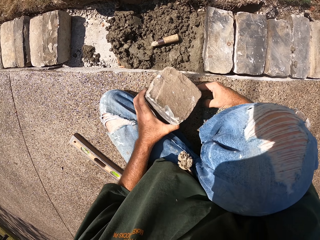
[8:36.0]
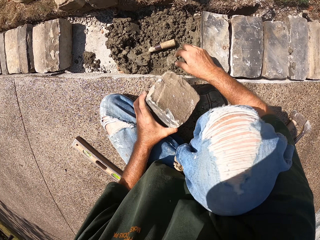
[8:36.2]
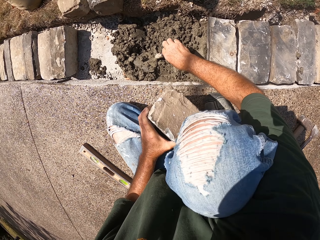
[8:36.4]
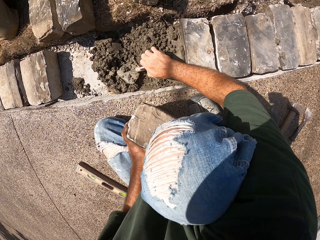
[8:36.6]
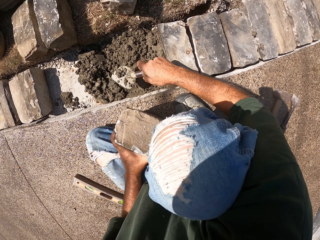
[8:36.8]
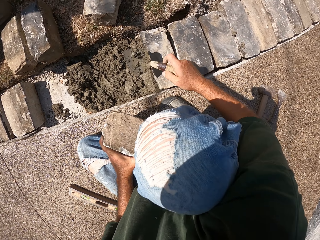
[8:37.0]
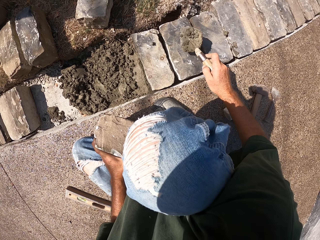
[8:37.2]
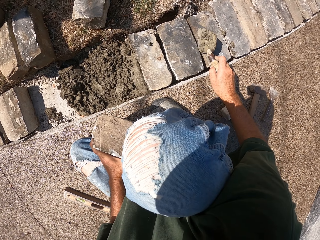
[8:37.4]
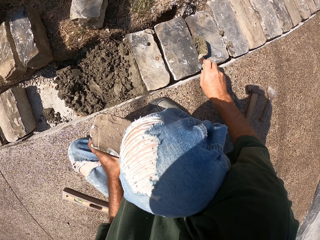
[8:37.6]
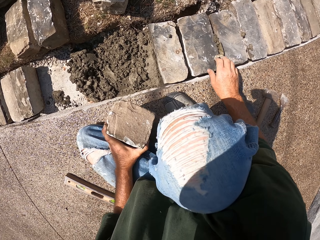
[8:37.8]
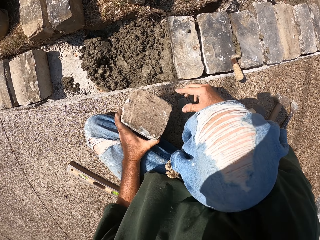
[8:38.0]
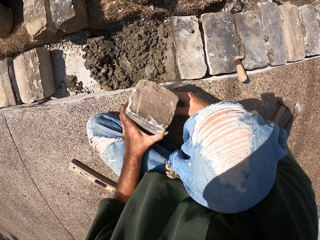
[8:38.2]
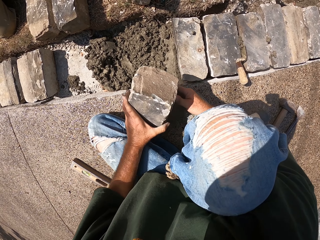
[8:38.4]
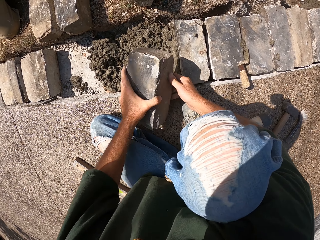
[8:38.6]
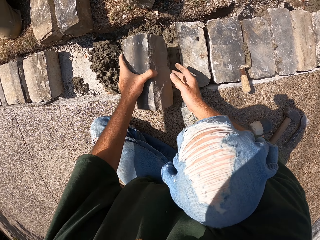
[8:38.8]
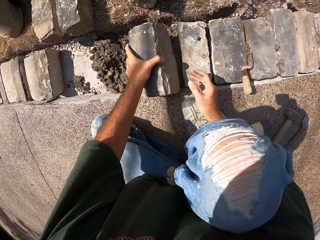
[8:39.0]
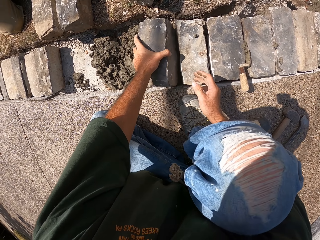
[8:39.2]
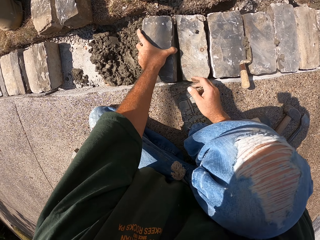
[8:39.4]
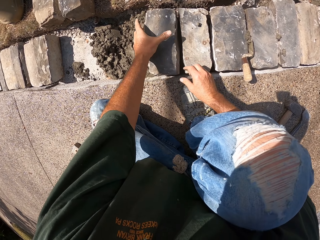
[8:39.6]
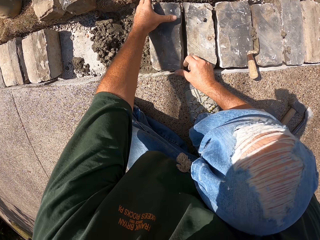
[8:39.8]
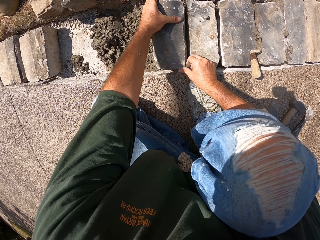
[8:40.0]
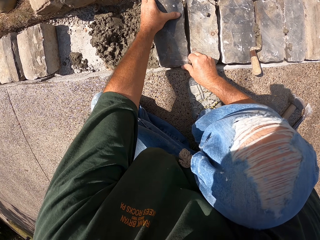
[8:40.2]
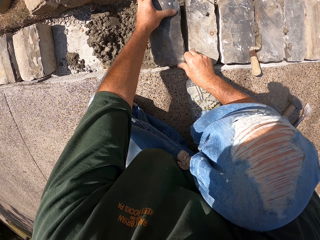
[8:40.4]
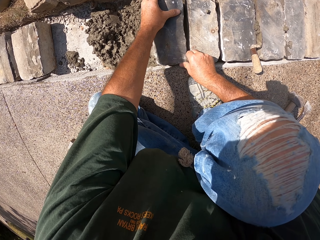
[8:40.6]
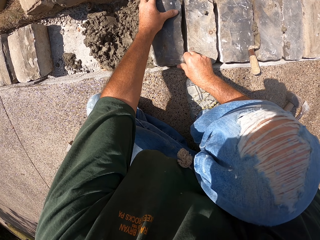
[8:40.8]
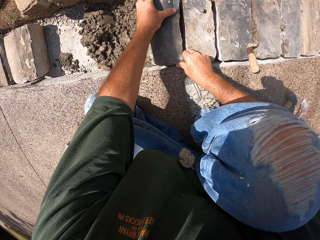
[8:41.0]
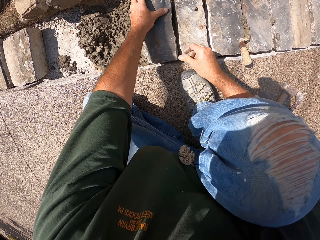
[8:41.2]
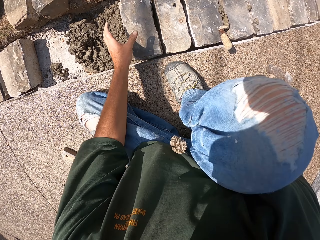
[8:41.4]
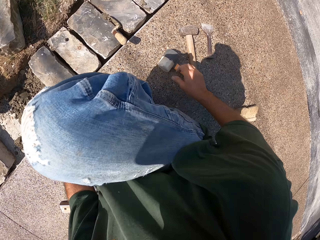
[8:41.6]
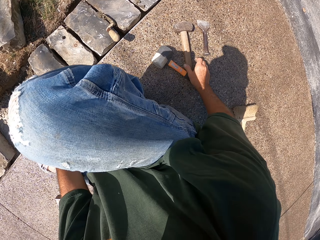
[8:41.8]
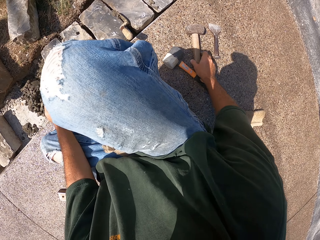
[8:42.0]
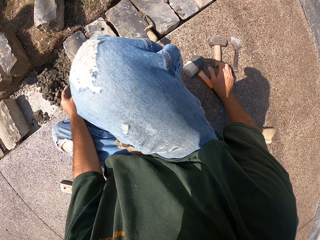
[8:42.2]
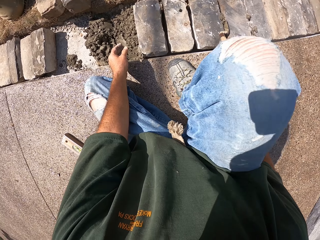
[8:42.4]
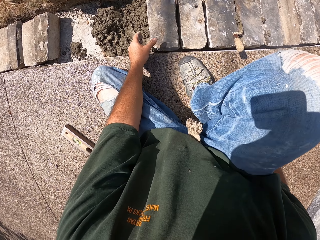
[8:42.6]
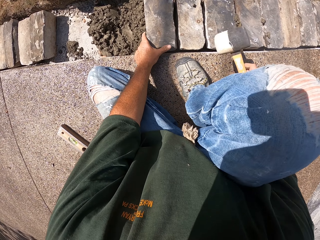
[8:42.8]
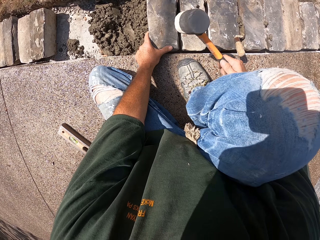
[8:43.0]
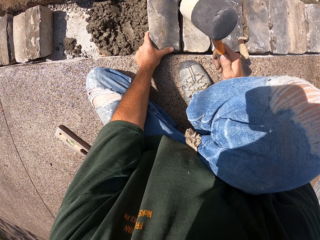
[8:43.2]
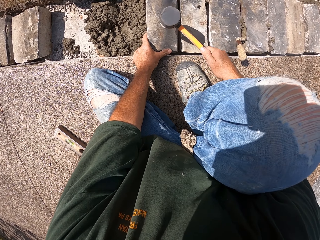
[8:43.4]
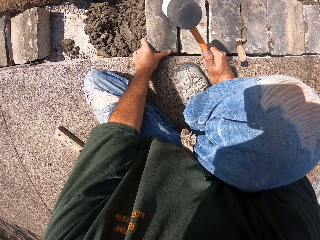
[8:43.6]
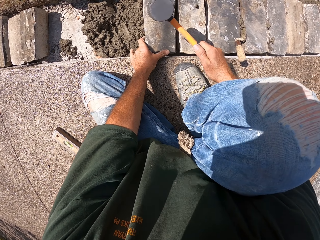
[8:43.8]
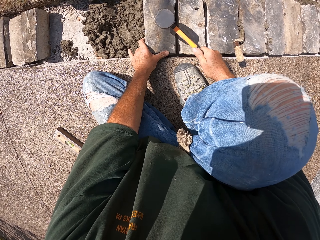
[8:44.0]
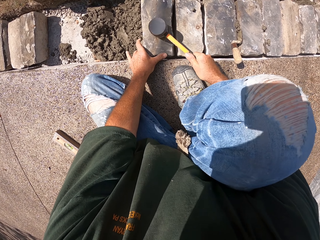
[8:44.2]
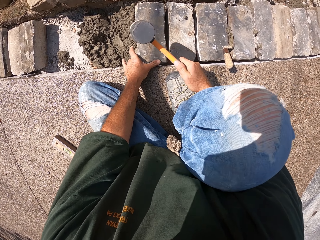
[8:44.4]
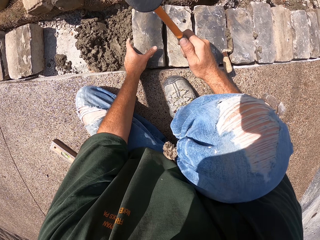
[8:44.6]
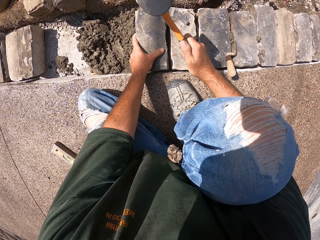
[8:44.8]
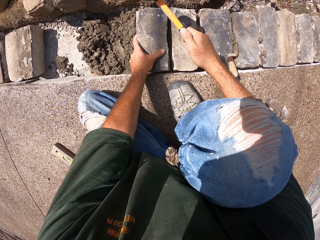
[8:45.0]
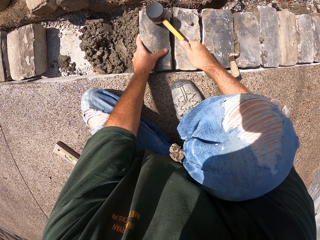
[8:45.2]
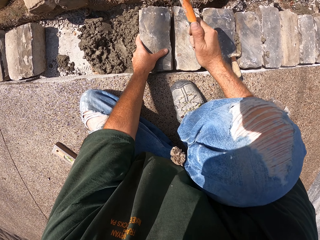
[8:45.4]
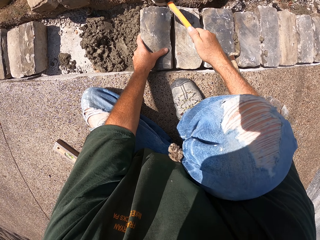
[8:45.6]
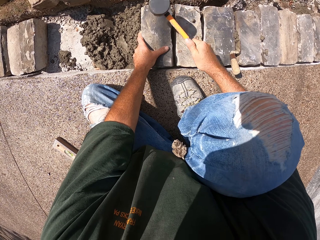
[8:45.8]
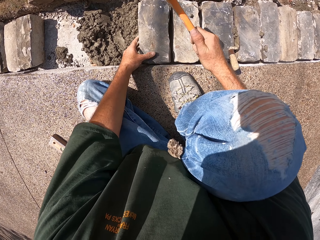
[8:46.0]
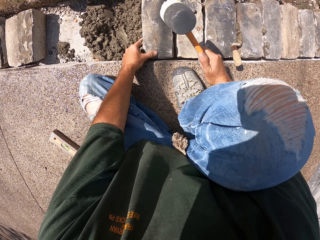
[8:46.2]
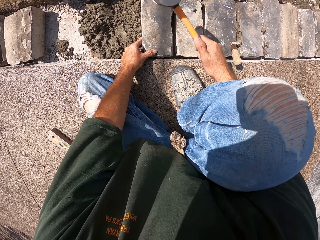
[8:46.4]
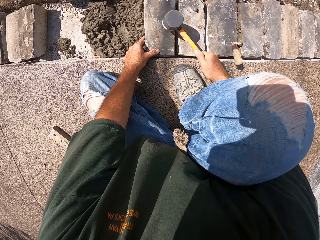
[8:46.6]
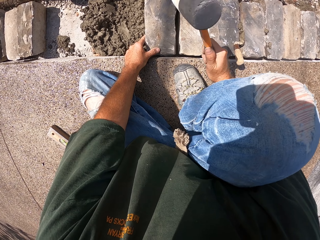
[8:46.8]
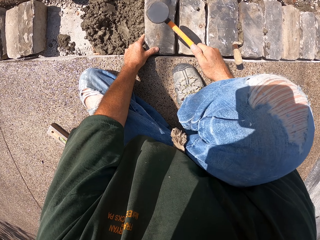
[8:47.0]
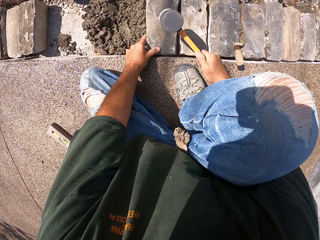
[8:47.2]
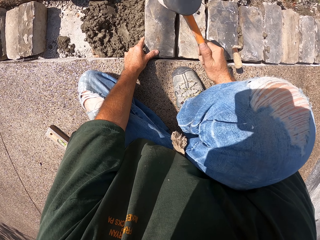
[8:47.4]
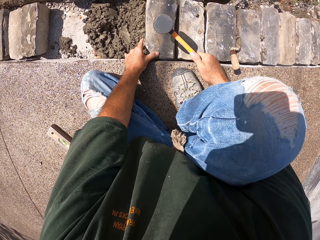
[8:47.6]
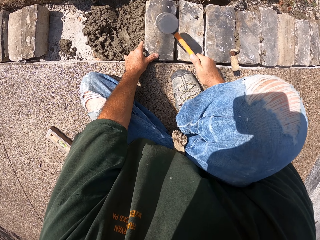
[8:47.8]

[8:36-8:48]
The camera wearer puts the spoon down. They put a stone block on the mortar in the furrow. They take the mallet and hit the stone with the mallet.

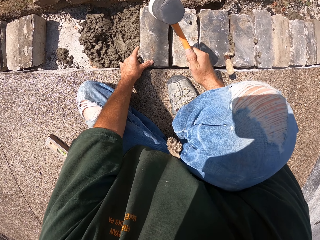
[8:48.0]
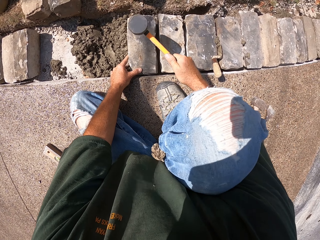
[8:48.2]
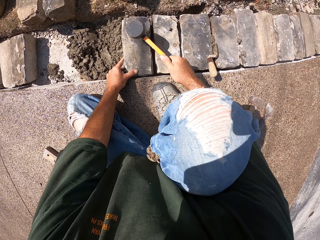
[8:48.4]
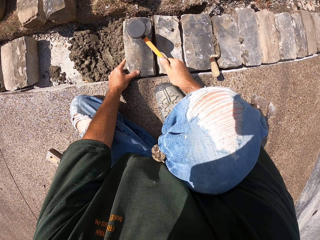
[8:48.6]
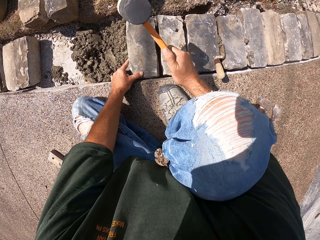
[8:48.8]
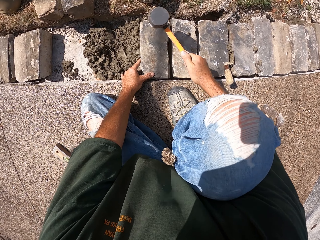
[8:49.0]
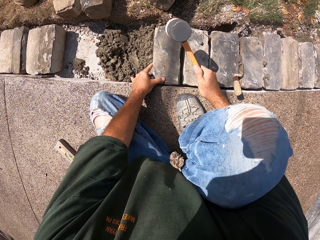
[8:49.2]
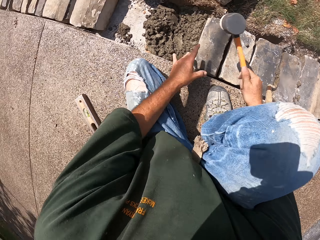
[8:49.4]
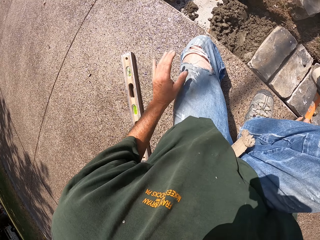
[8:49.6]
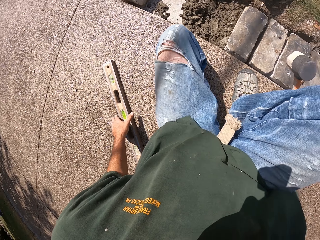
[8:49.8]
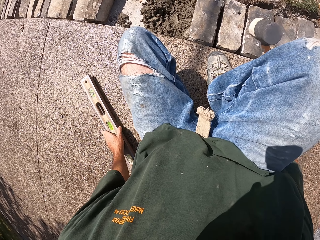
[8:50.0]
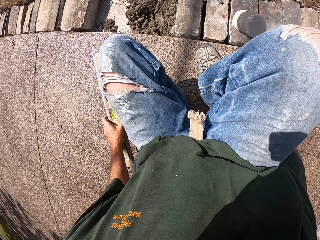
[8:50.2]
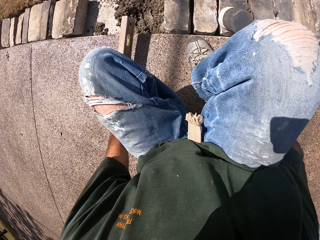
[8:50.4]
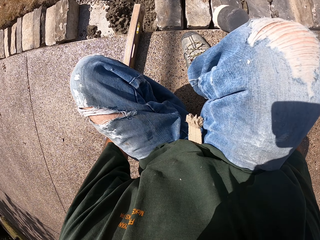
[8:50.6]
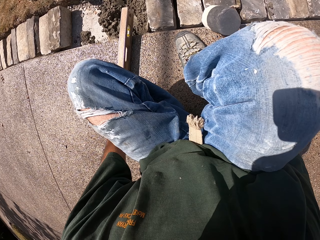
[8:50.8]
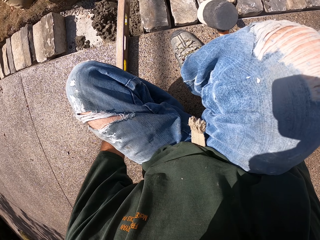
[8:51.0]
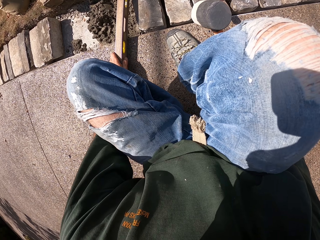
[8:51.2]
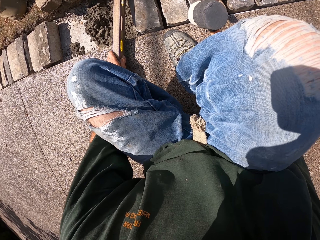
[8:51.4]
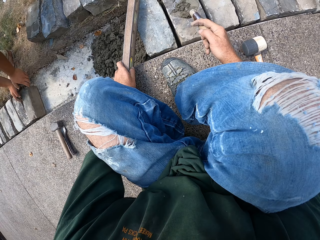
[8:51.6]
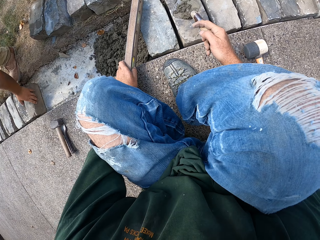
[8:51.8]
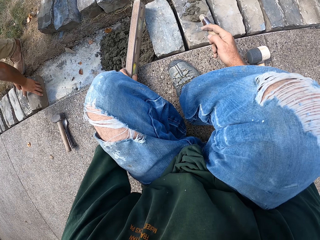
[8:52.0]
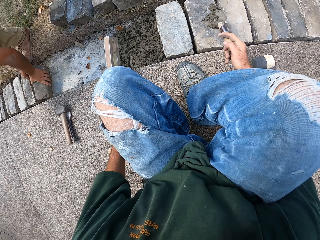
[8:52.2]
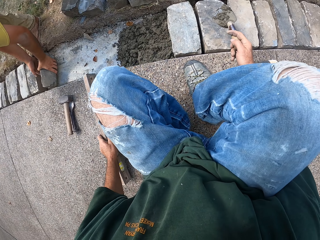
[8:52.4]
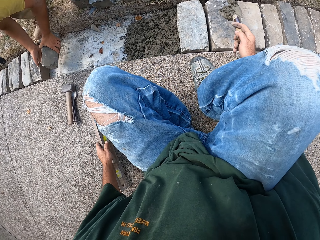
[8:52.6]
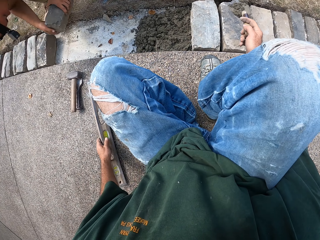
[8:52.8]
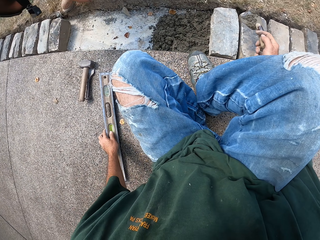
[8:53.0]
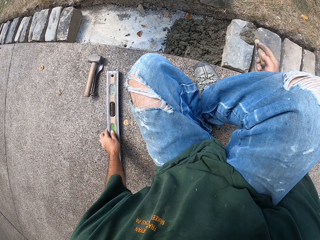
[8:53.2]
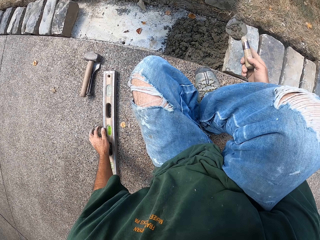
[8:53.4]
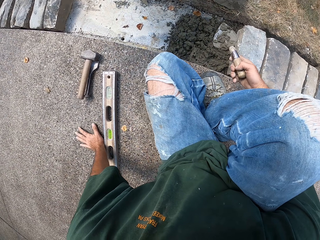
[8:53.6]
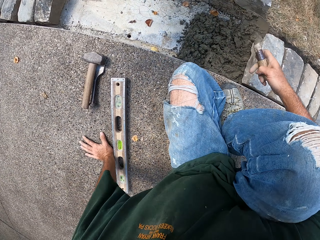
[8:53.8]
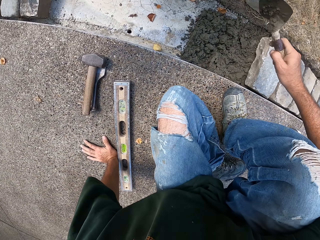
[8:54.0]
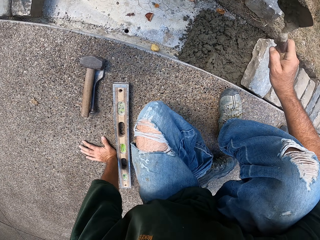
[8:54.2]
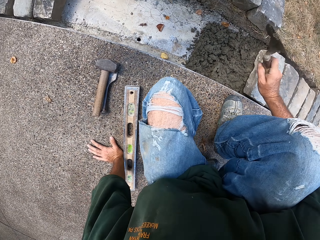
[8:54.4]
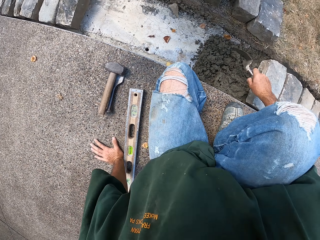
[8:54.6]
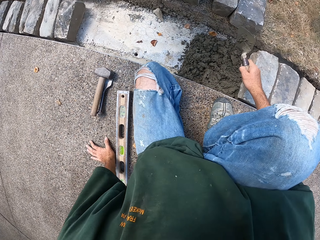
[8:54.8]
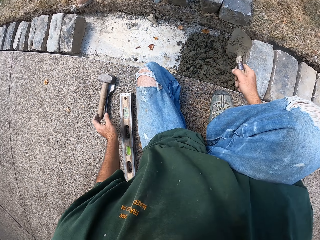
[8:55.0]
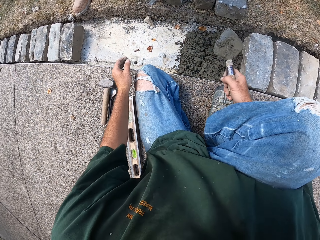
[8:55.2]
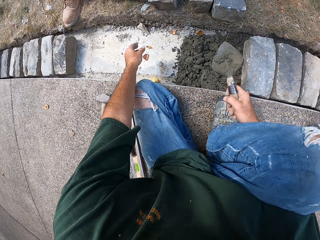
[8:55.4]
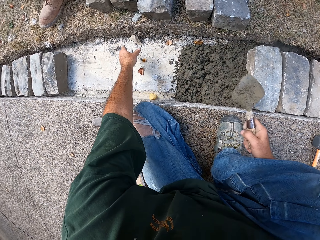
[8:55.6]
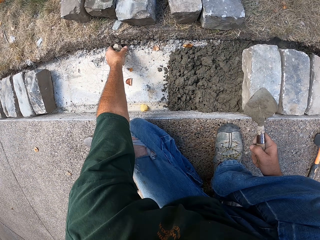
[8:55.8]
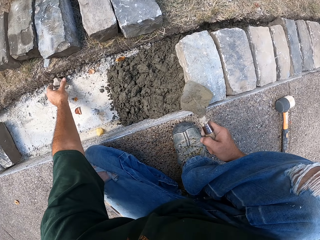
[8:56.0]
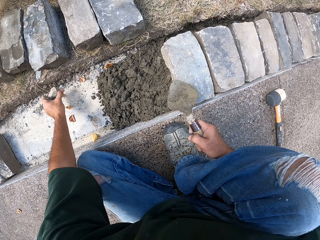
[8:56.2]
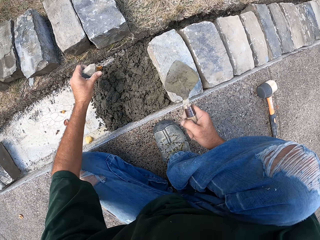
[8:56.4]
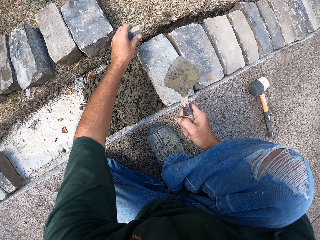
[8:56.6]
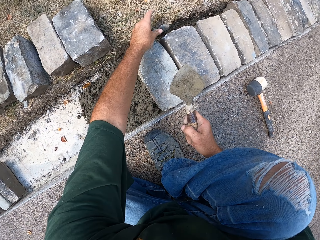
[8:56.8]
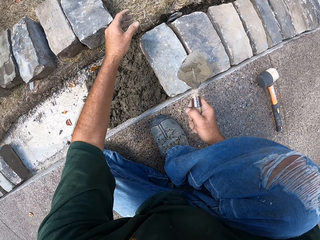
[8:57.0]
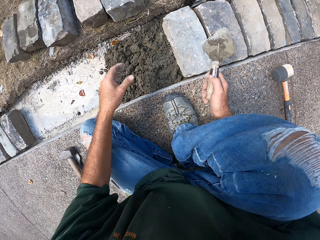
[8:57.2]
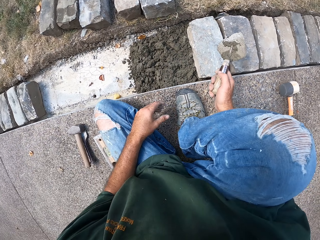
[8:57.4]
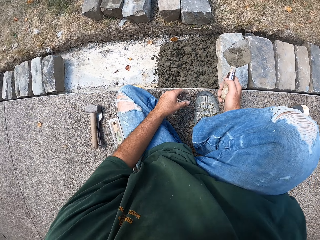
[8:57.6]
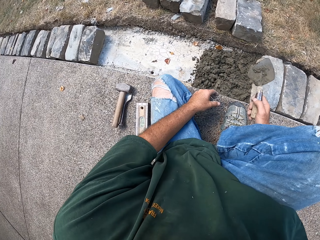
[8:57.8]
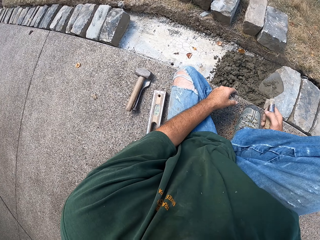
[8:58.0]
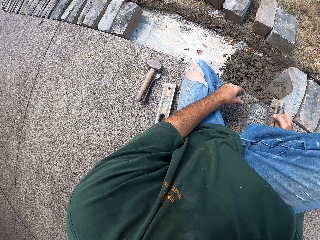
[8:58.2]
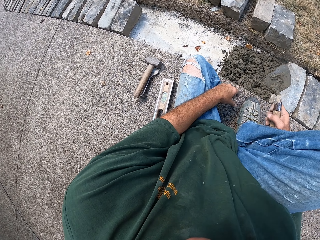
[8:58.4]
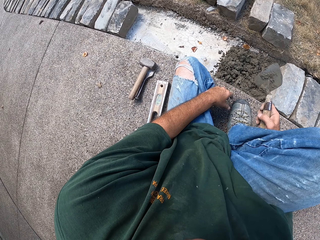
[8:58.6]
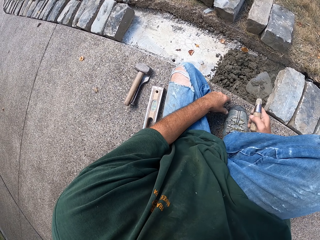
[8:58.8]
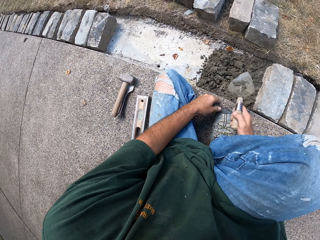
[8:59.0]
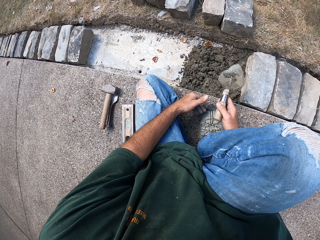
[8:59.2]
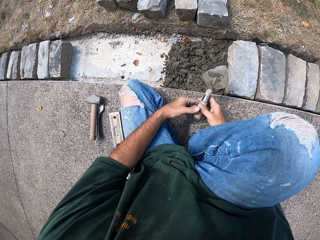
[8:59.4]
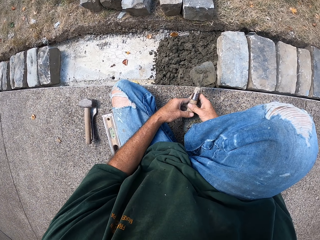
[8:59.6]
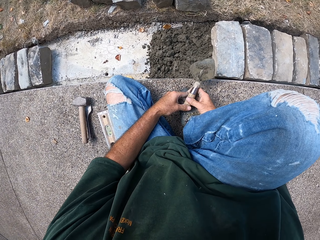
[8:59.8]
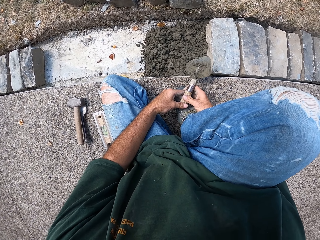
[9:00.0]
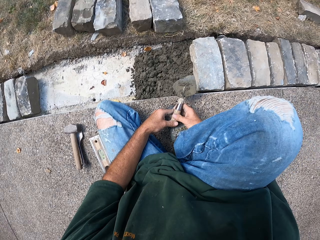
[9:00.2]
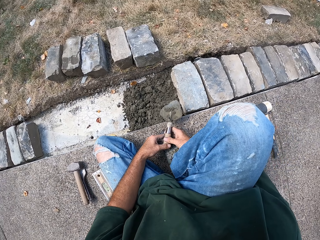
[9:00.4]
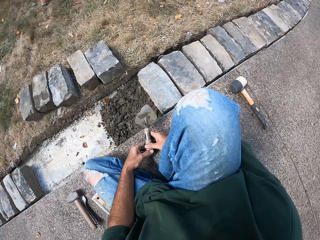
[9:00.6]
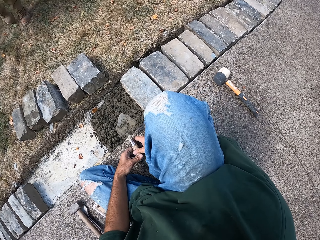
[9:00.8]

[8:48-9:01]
The camera wearer picks up a level ruler or level balance. They measure the ground level. They put the level balance aside. They pick up a small stone and put the stone aside. They look at the furrow.
